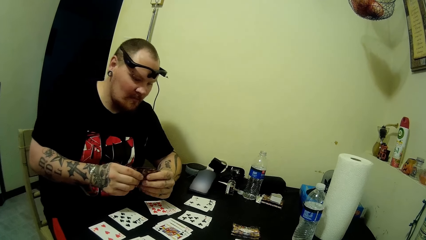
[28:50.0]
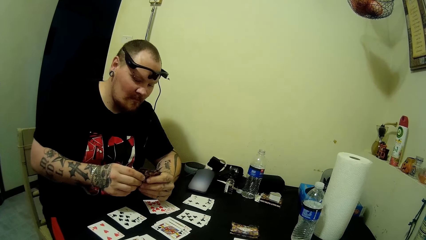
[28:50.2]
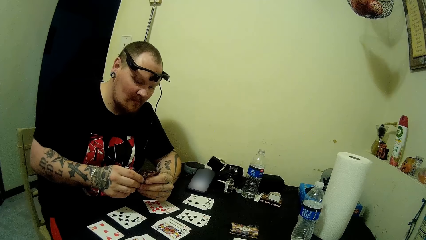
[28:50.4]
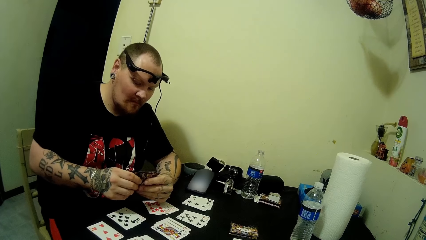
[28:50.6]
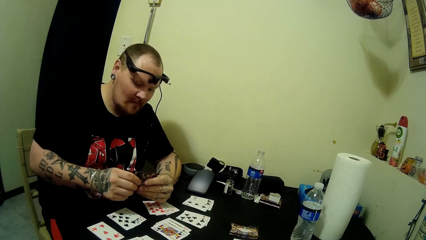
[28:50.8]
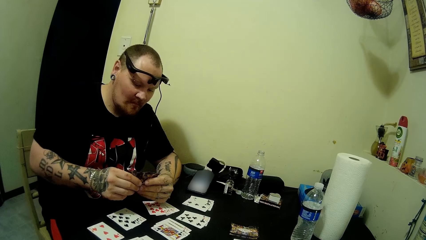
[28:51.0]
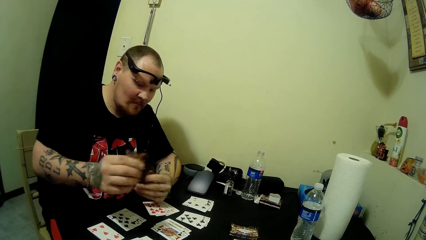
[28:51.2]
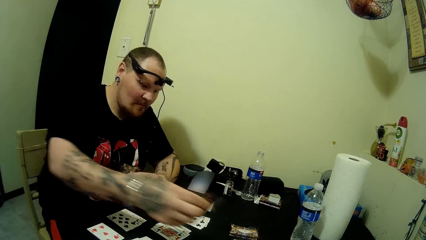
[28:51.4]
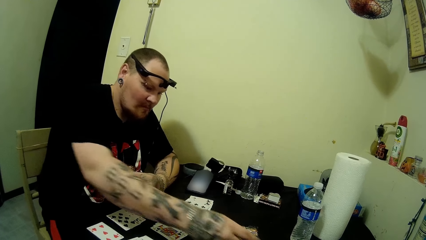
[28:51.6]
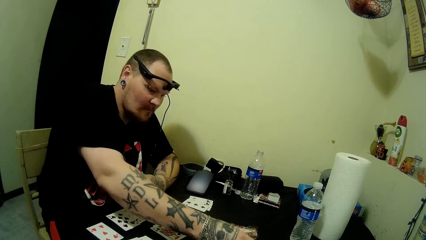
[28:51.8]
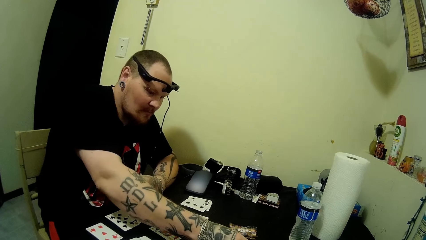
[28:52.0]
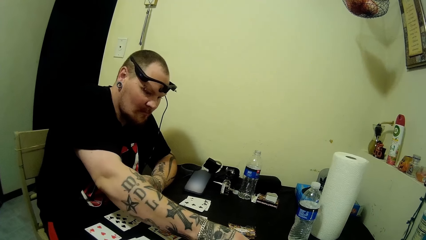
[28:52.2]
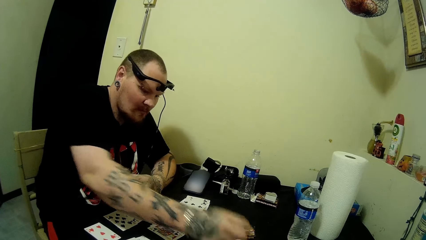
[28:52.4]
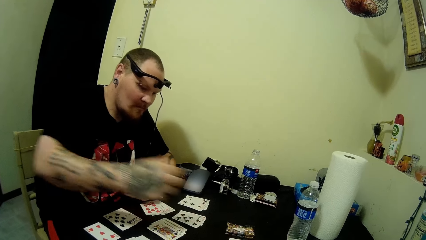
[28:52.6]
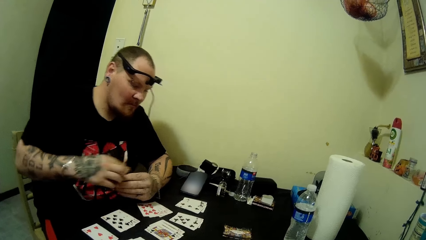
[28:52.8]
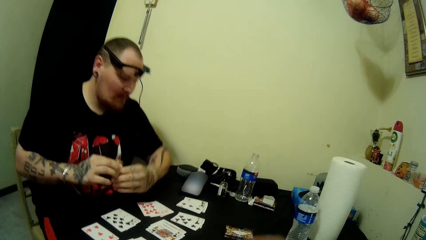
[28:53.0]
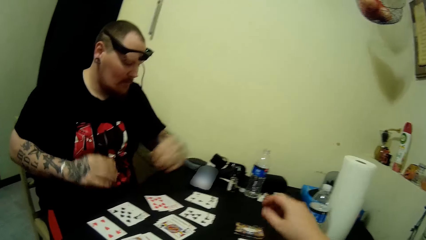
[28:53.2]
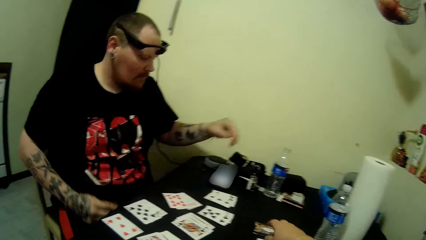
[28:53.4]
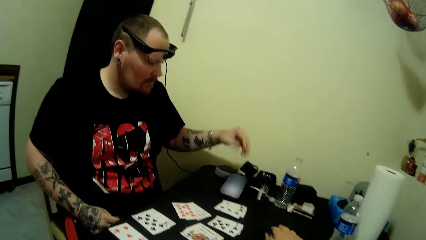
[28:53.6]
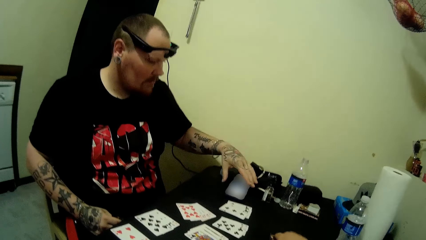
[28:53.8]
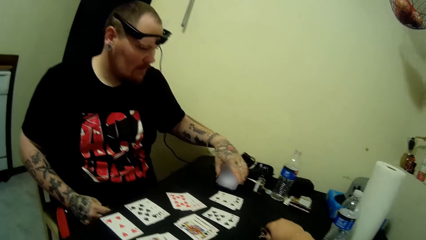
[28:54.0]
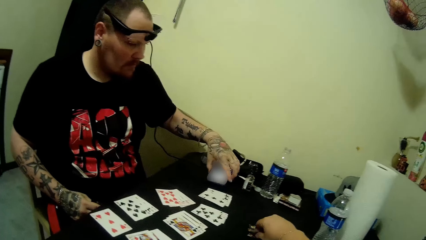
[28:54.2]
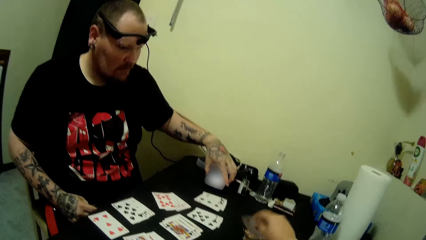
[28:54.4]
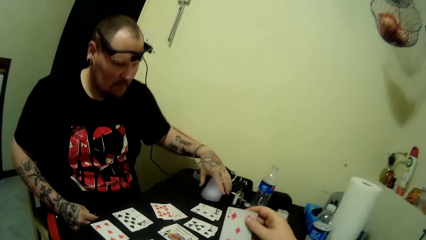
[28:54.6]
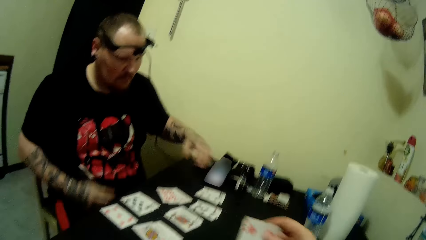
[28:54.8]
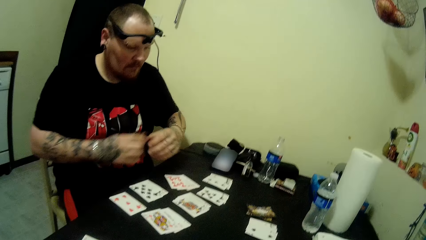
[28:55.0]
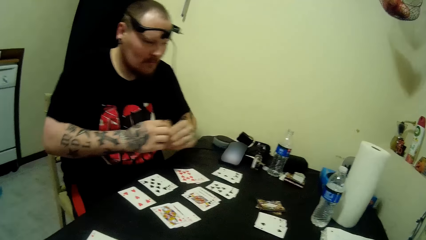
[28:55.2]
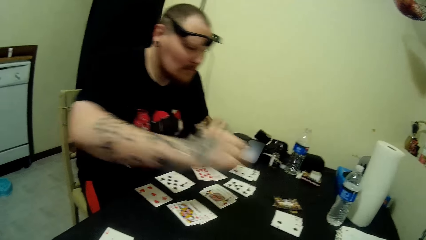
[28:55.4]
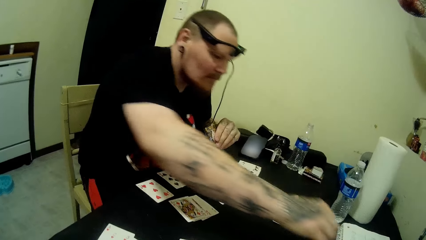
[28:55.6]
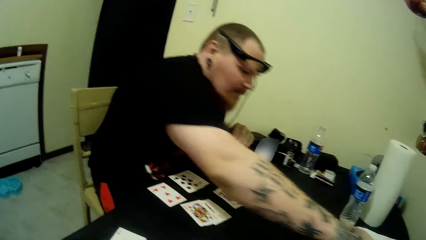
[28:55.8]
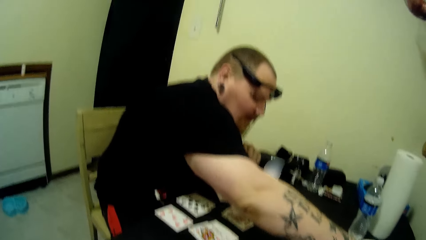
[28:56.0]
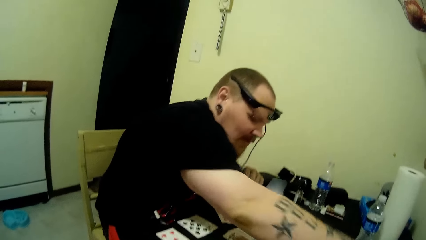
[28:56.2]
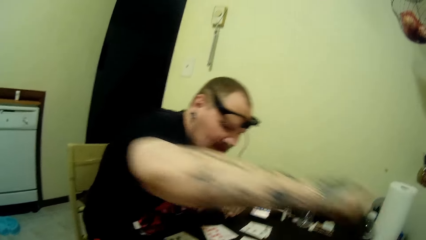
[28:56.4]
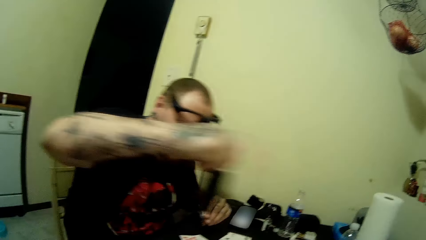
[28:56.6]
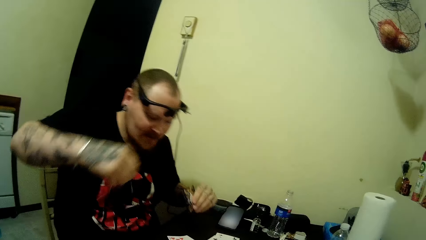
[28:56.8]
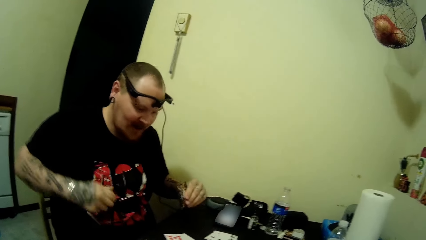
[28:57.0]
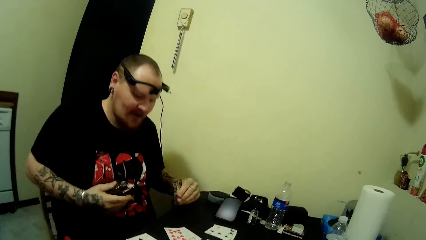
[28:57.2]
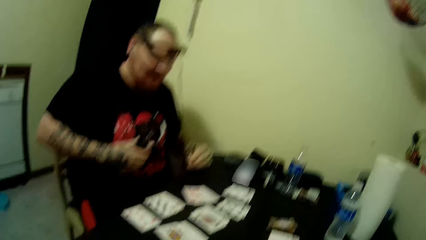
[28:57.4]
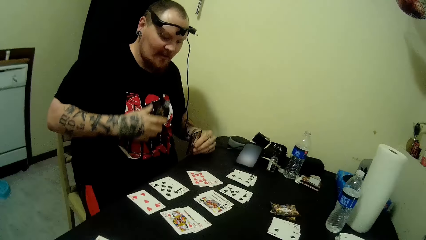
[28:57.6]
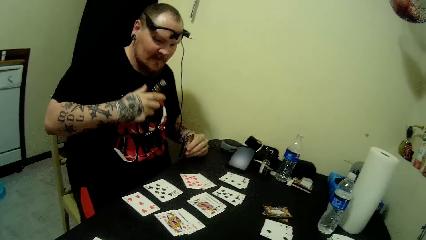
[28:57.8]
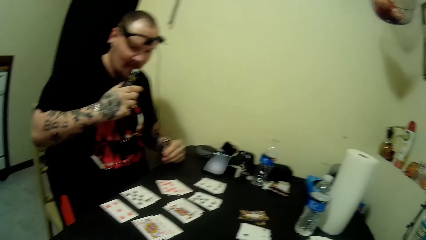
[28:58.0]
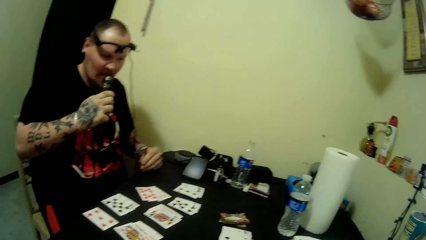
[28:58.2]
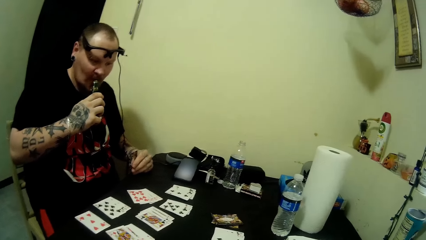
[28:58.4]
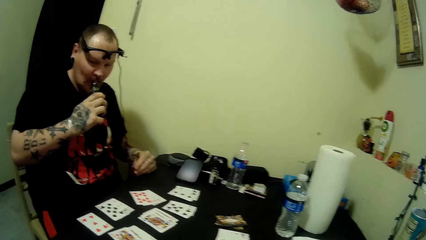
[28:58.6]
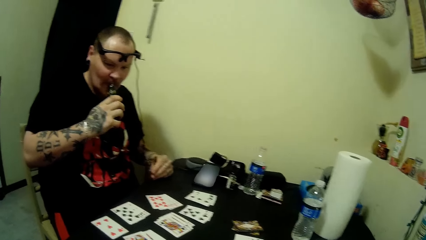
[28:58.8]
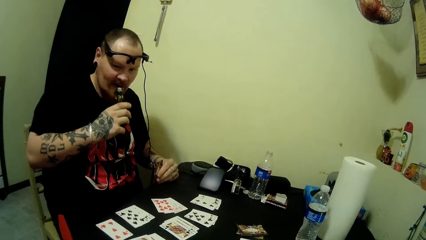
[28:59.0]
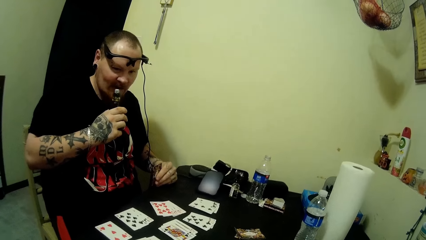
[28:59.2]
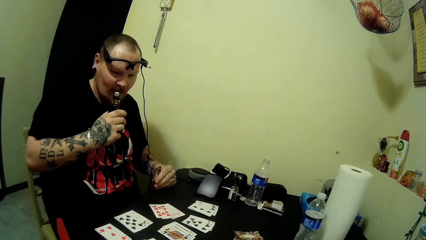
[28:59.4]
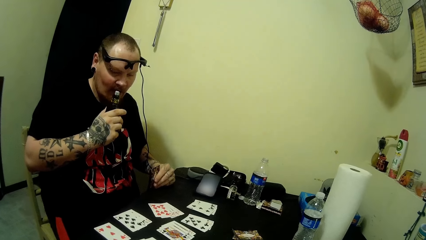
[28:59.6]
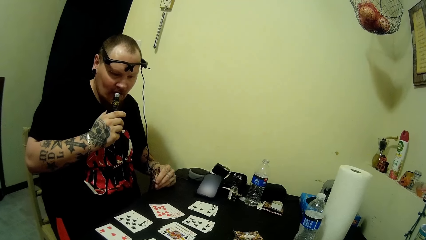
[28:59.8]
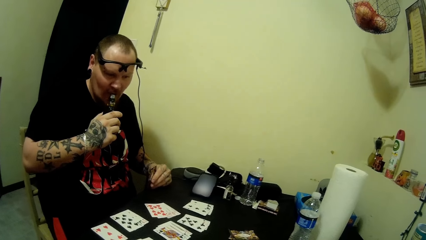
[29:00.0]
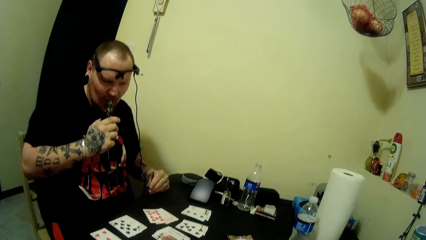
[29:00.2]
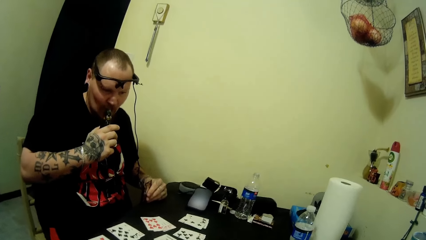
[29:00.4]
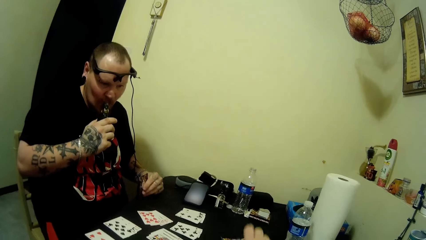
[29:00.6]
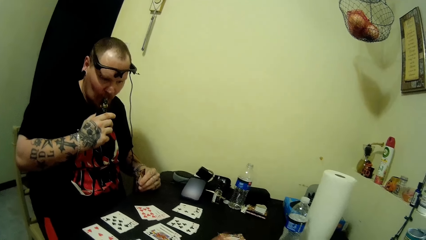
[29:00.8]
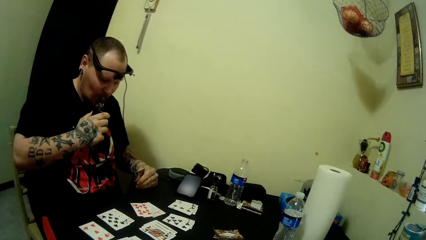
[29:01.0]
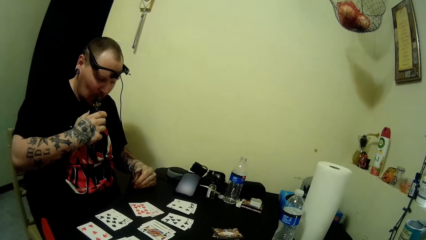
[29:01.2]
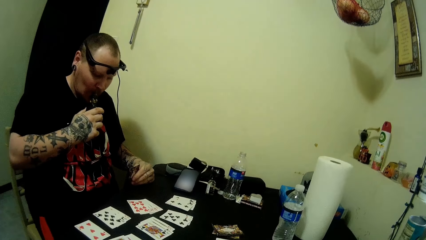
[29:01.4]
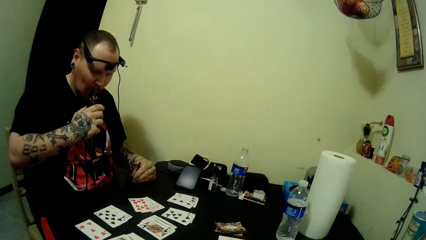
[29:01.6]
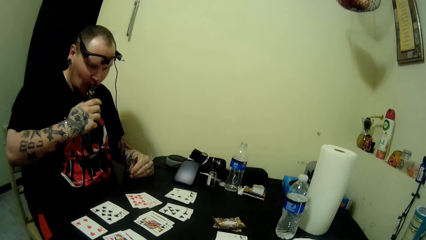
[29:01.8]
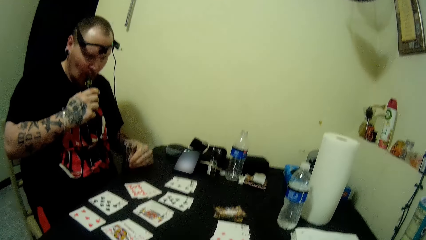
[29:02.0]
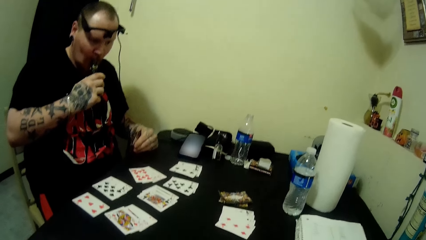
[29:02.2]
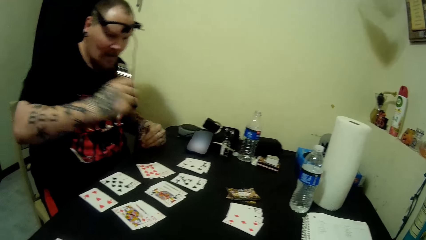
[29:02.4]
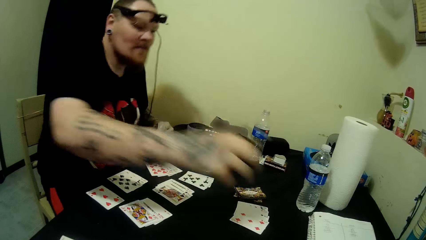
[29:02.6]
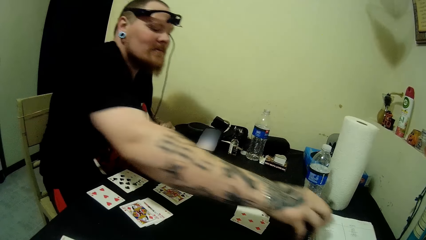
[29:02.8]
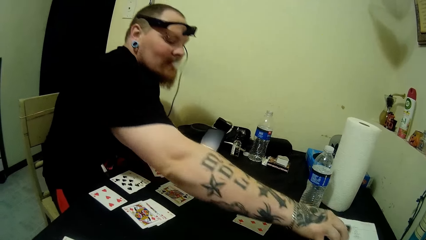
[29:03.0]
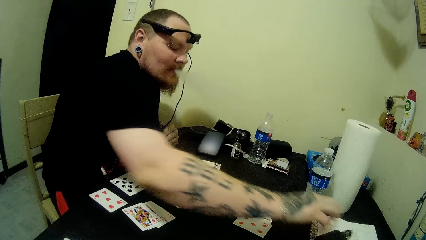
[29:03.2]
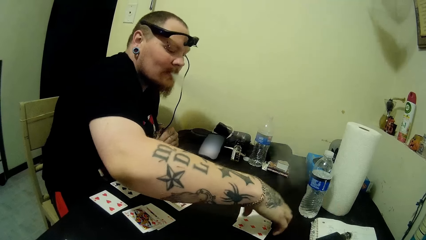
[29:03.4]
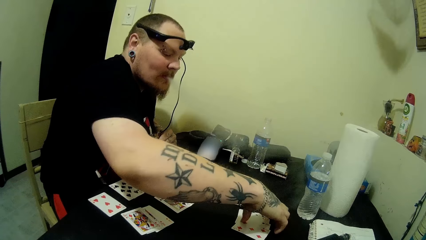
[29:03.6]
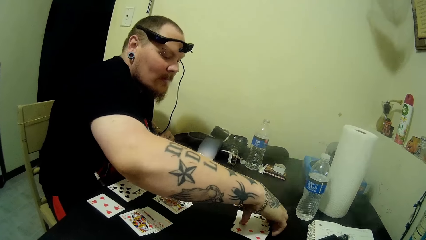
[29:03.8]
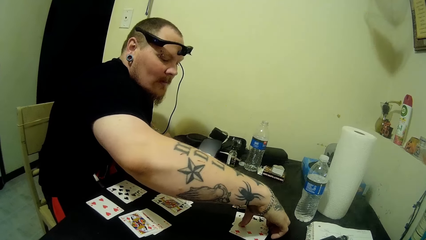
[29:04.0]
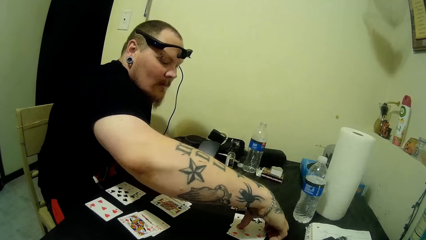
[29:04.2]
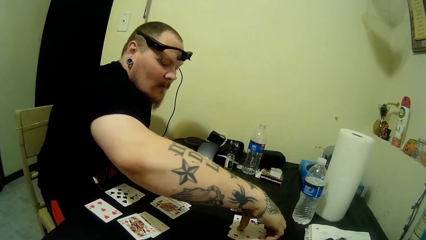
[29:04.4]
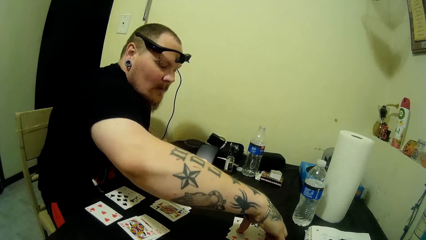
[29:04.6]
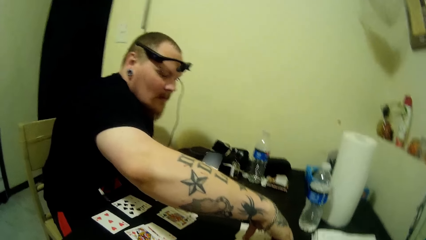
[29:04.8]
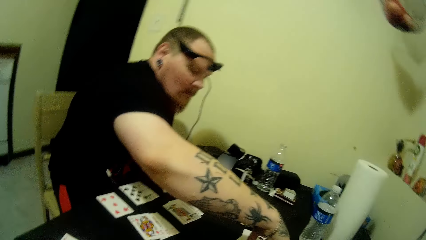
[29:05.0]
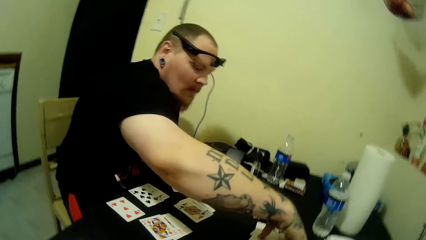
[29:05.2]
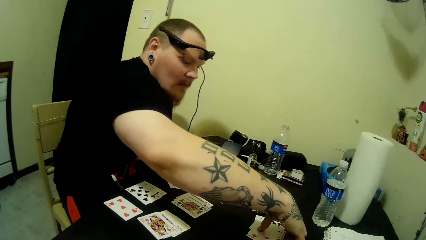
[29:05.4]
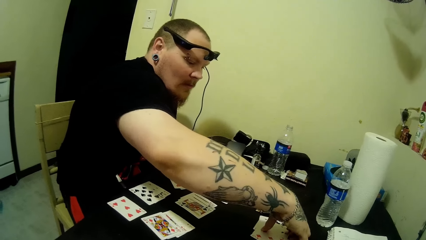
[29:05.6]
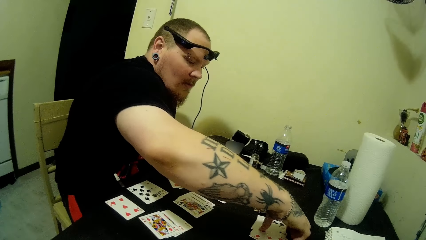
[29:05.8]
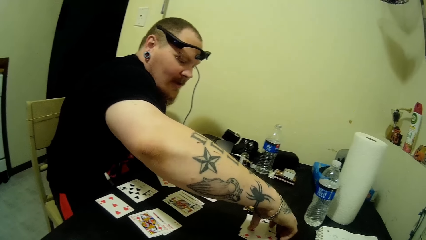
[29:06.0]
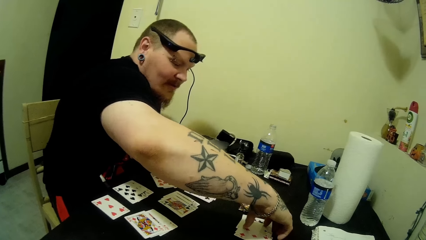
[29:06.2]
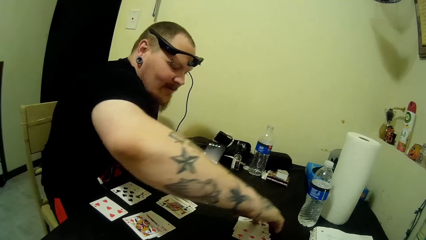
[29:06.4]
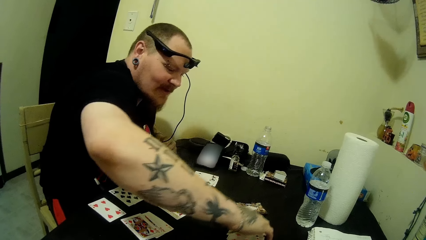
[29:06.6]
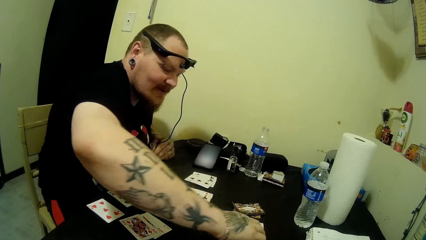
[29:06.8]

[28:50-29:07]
A man plays a card. The man holds a phone. The camera wearer picks a card from the table. They drop the card on the table. The man picks the smoke pipe from the table. The man smokes from the smoke pipe. The man drops the smoke pipe on the table.
